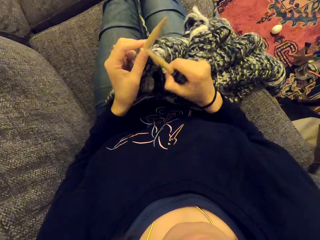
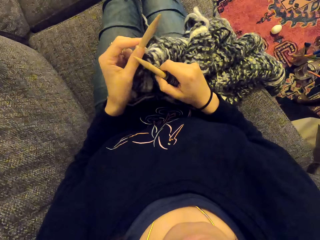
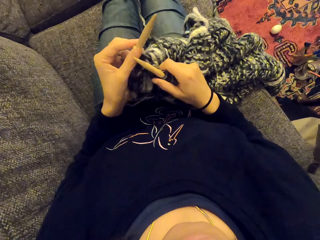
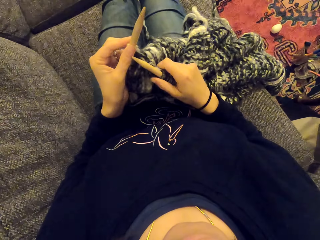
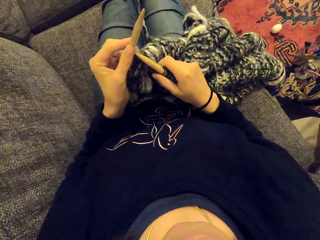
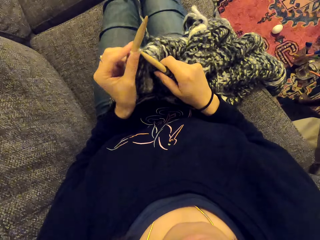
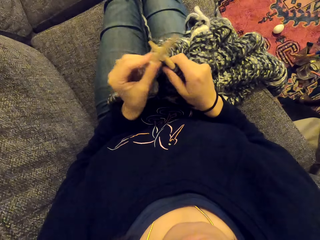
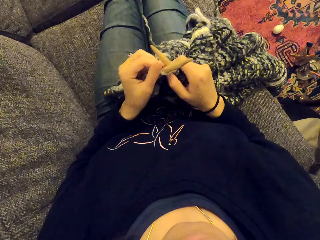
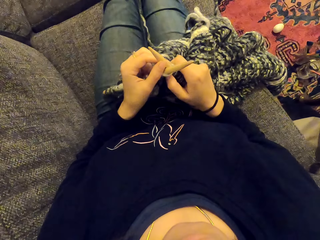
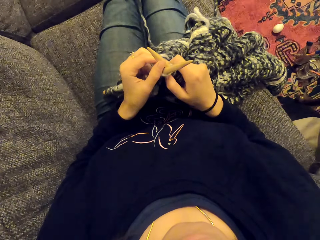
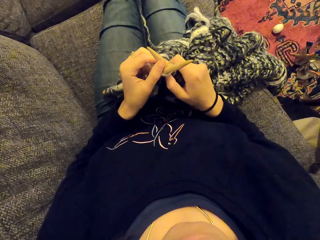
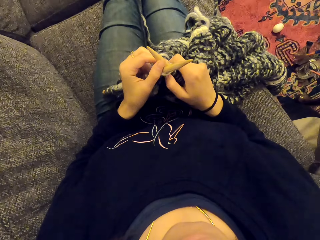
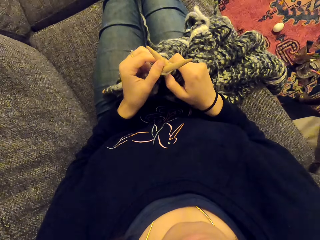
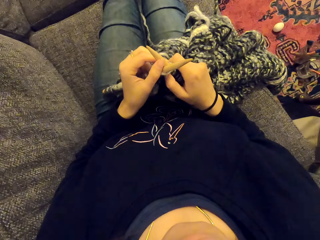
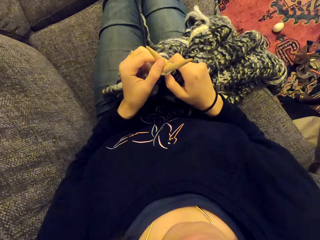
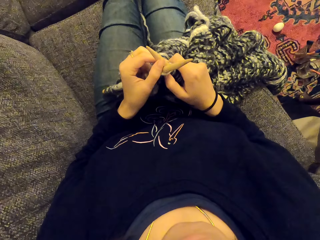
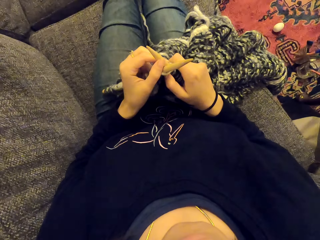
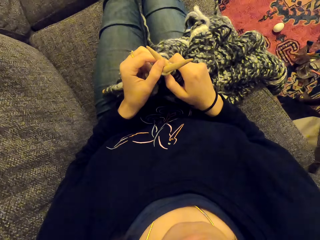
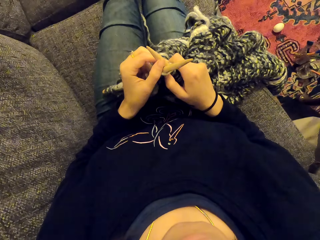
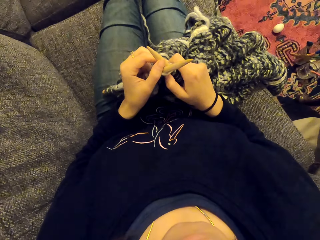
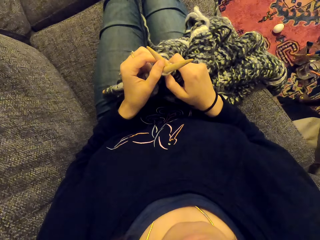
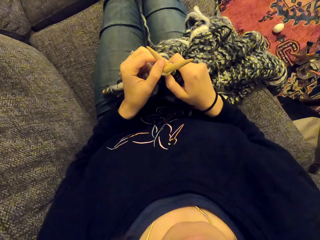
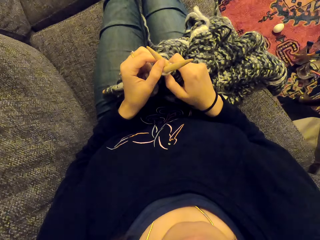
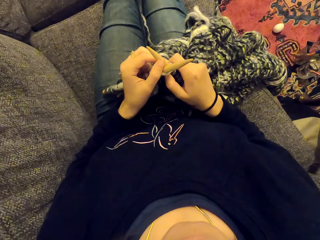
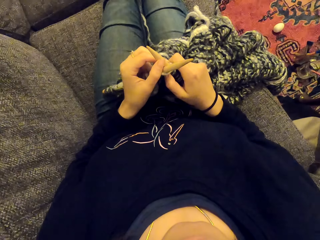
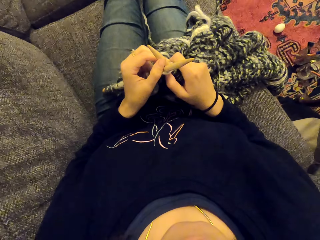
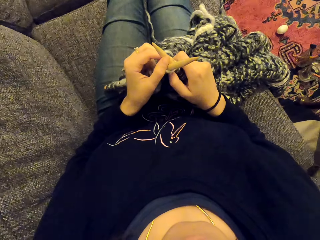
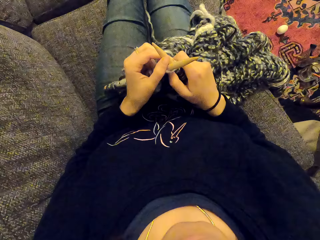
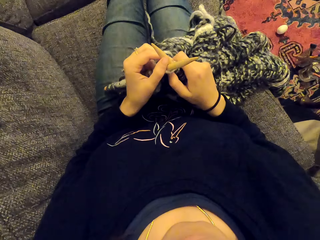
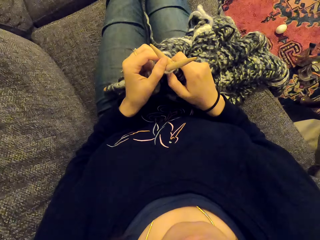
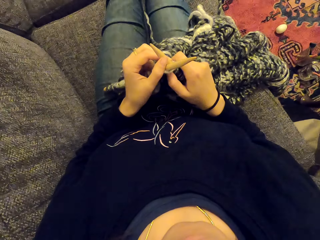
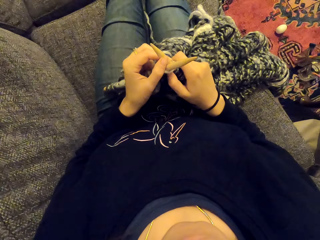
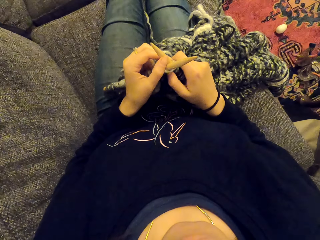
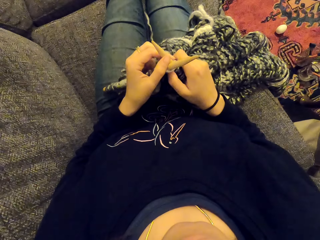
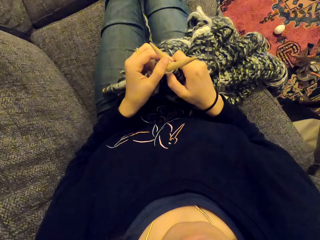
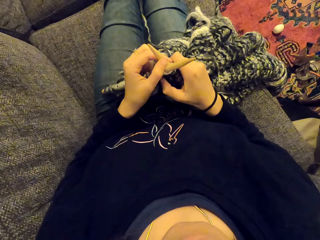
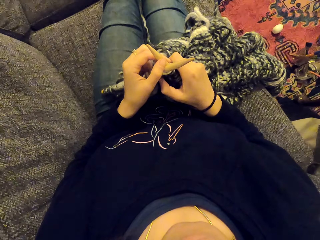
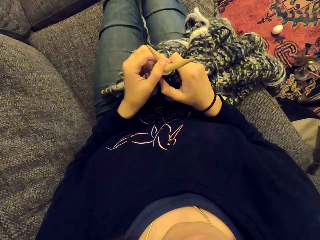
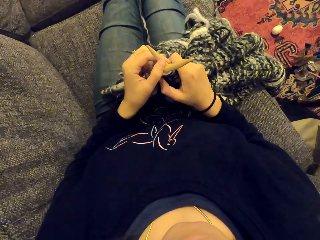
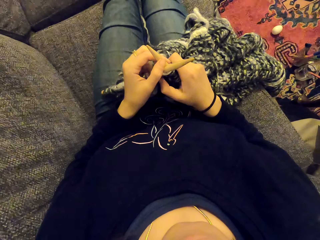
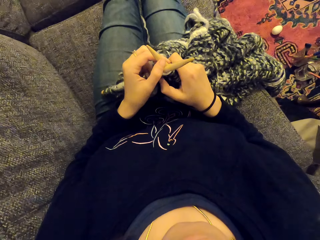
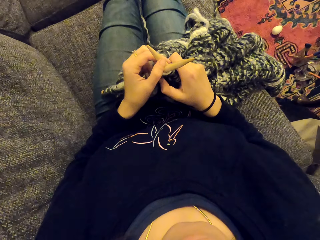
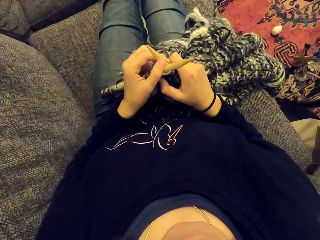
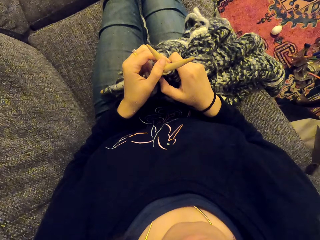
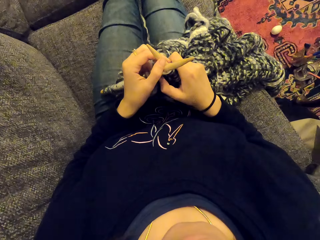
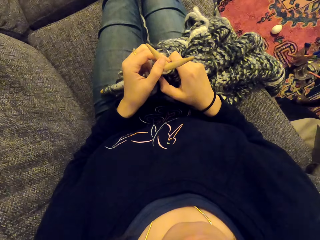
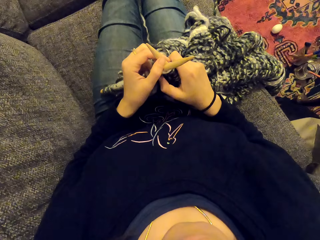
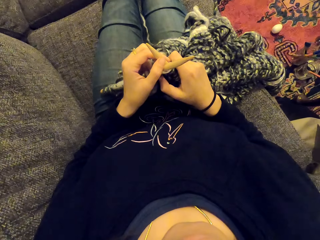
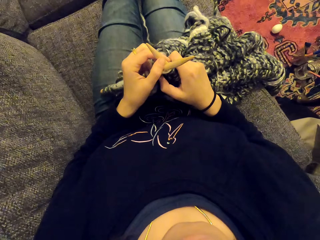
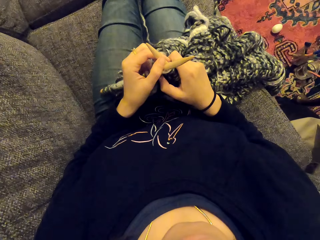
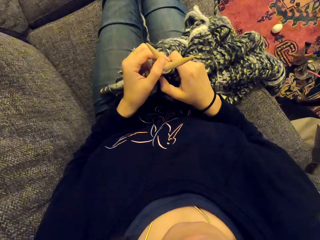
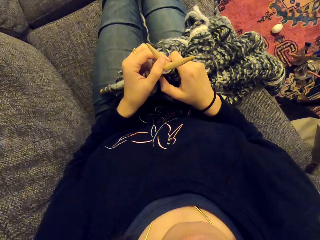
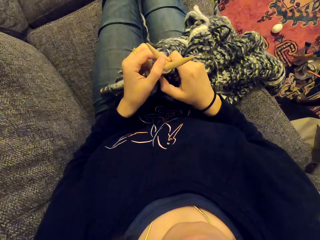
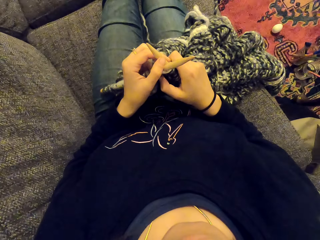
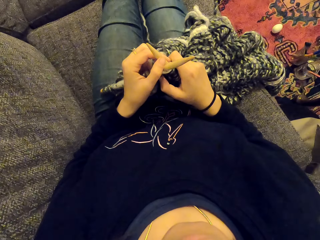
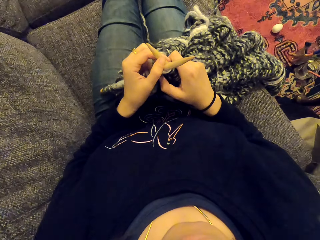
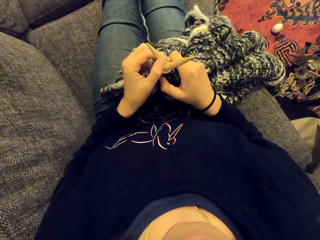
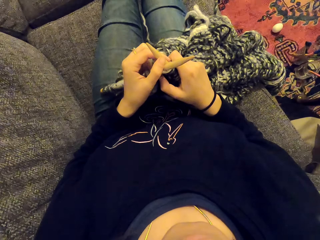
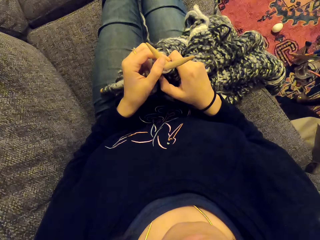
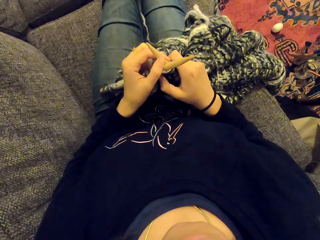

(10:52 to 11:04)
The camera wearer stares at the fabric. They stare at the crochet hooks.

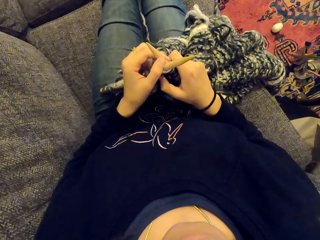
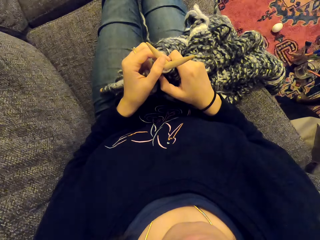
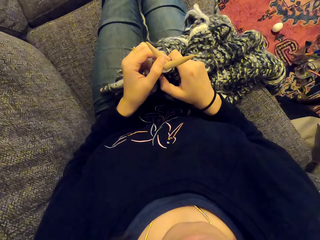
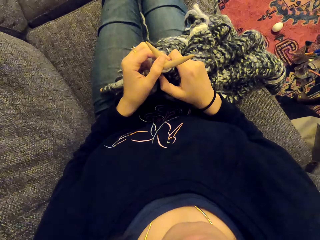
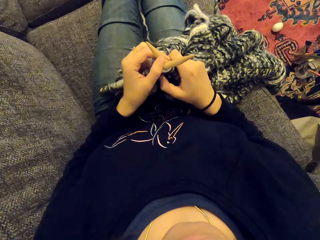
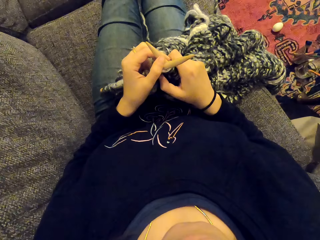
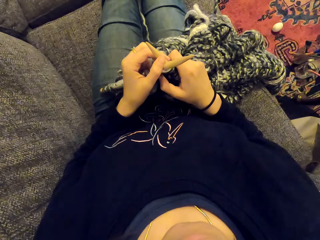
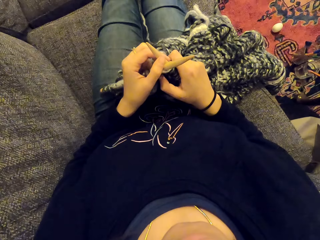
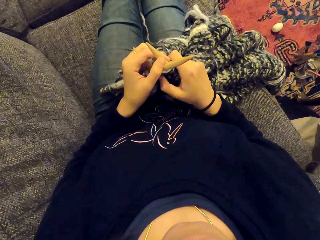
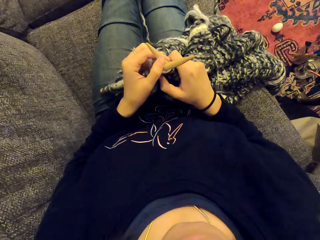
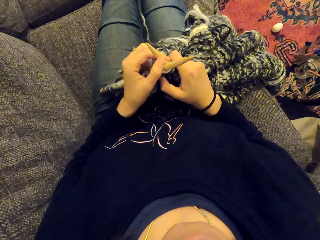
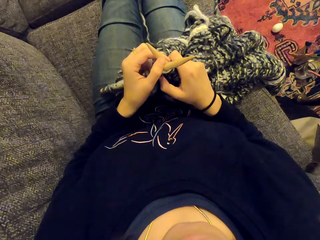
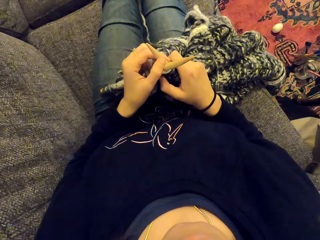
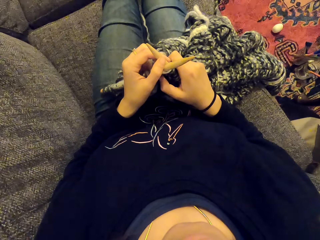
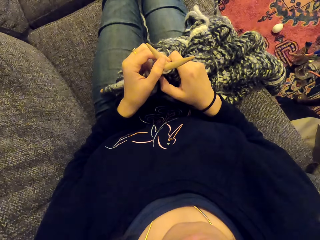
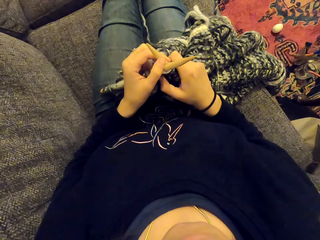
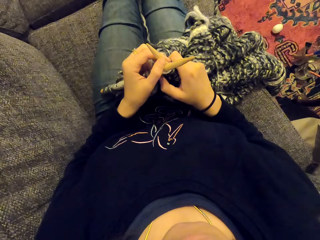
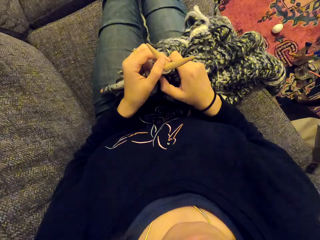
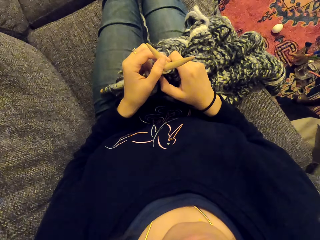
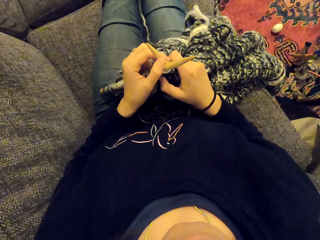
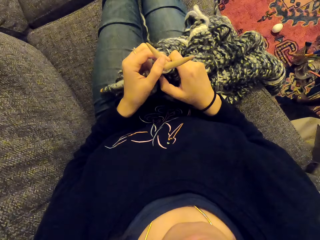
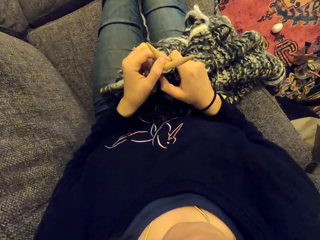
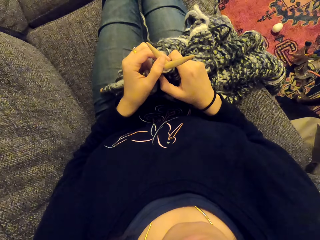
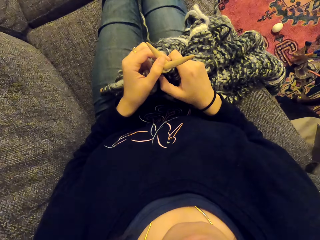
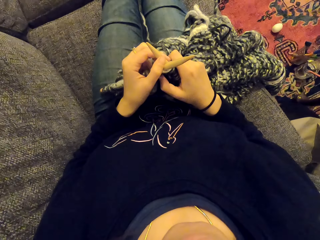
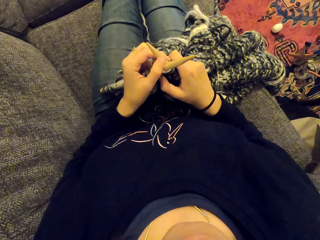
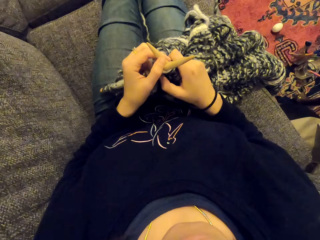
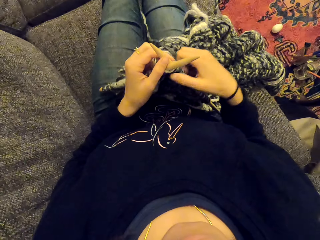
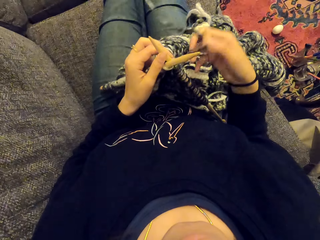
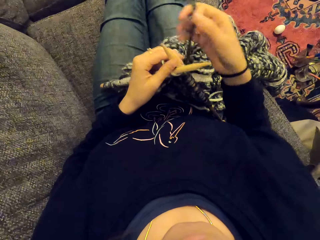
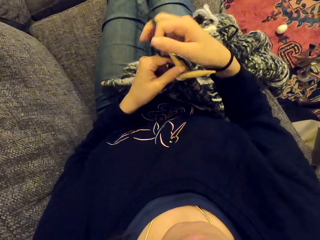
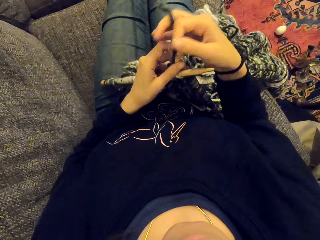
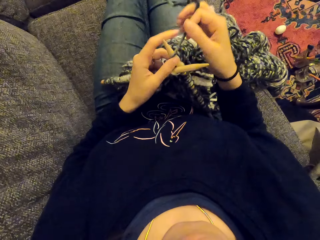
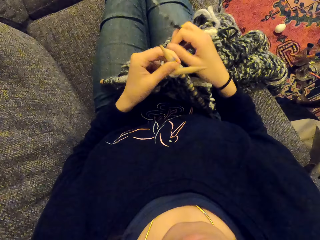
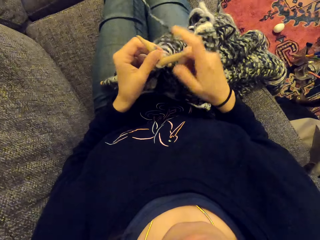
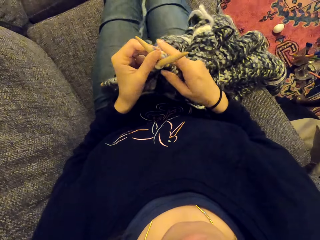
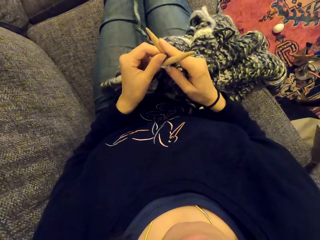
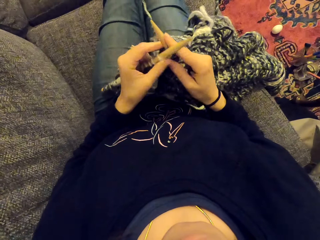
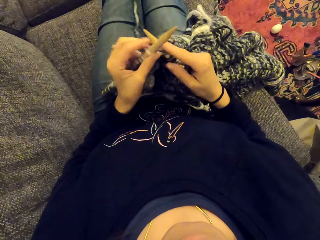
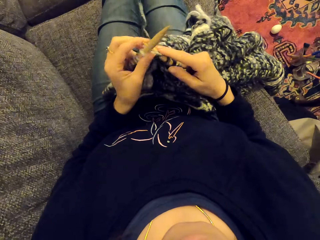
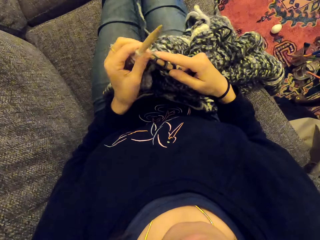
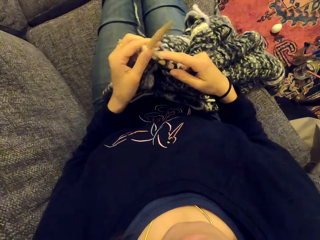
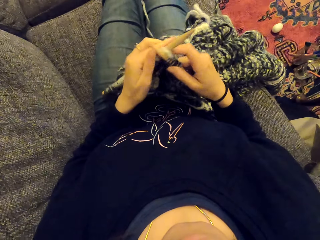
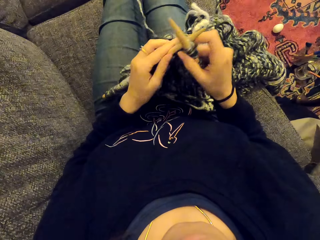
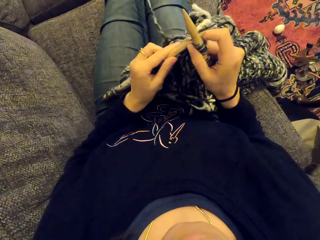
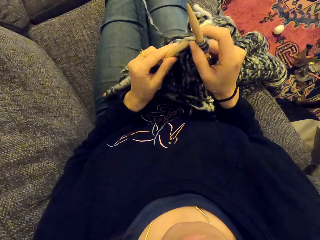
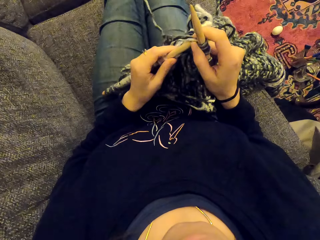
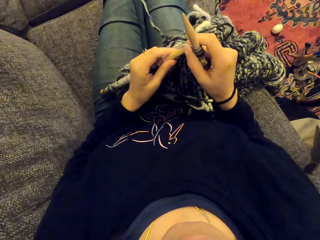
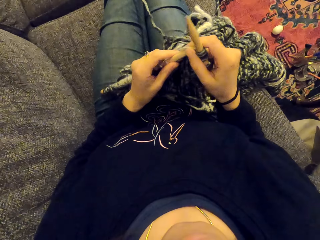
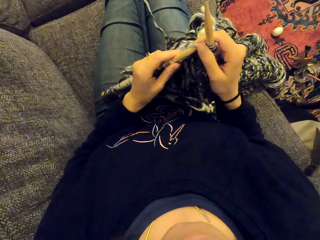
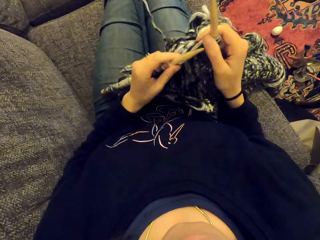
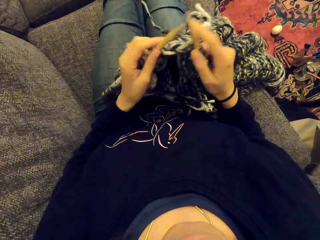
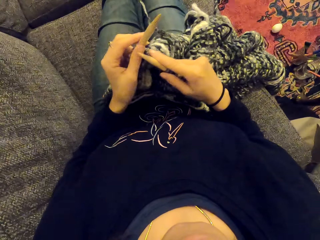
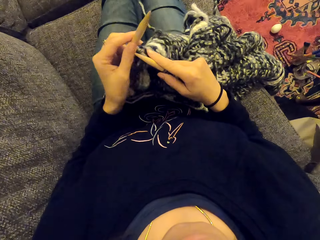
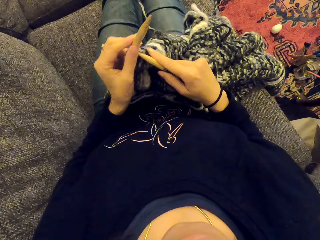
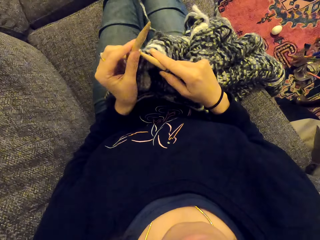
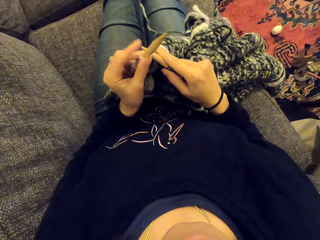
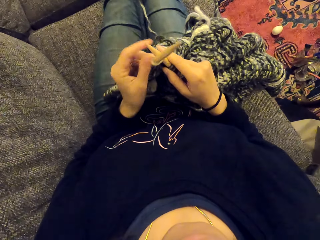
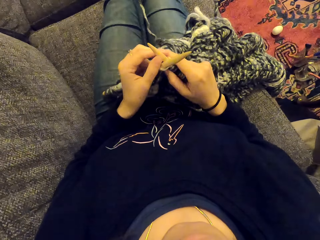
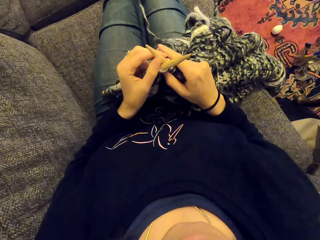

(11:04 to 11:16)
The camera wearer knits the fabric with the crochet hook.
